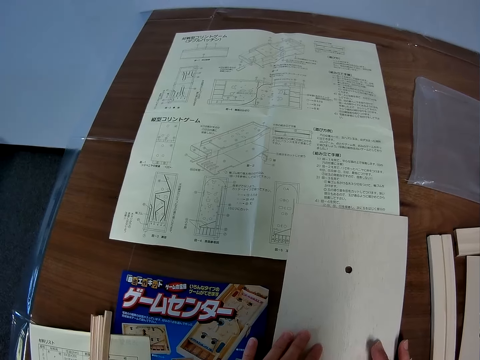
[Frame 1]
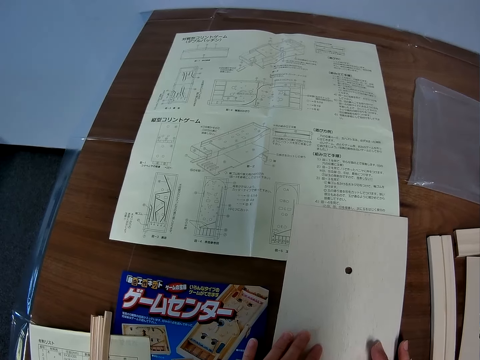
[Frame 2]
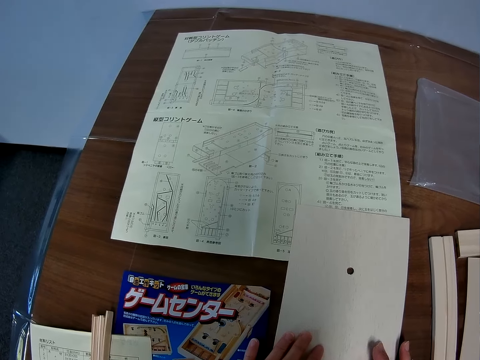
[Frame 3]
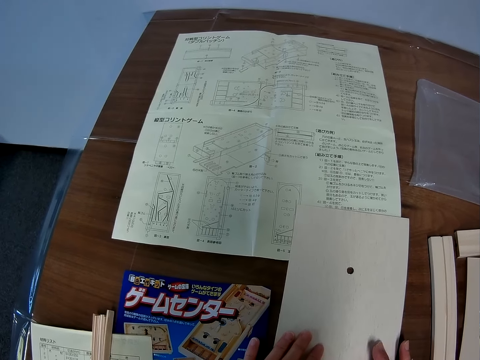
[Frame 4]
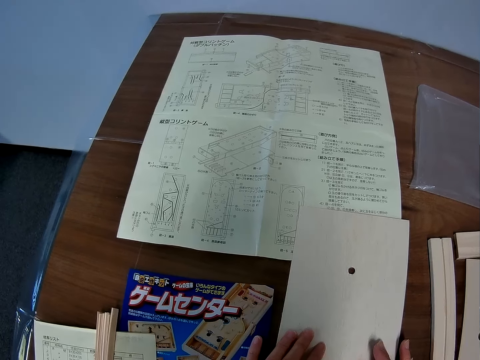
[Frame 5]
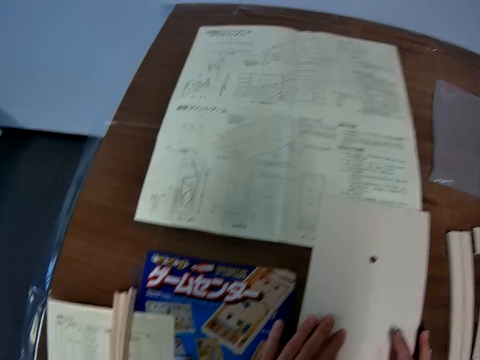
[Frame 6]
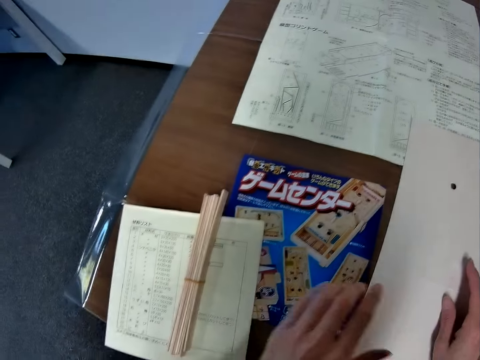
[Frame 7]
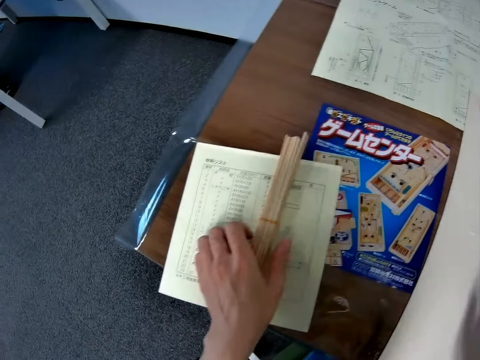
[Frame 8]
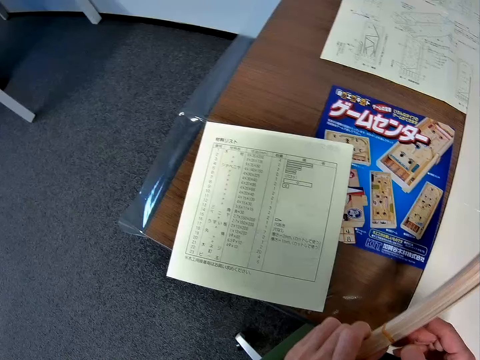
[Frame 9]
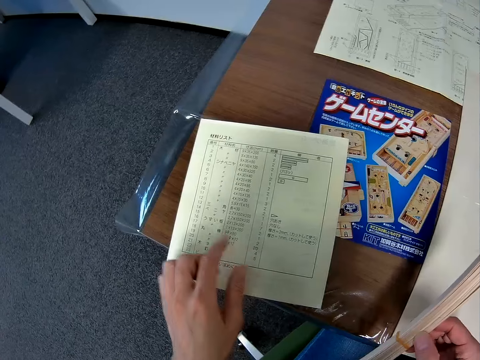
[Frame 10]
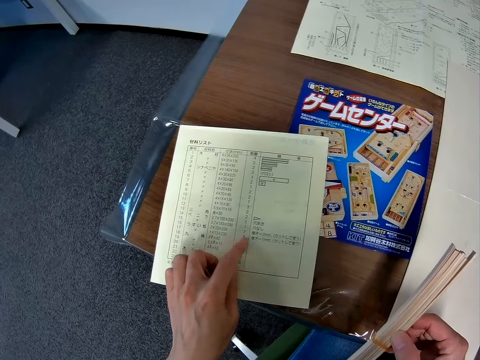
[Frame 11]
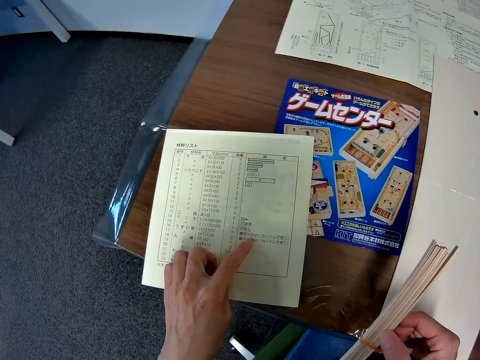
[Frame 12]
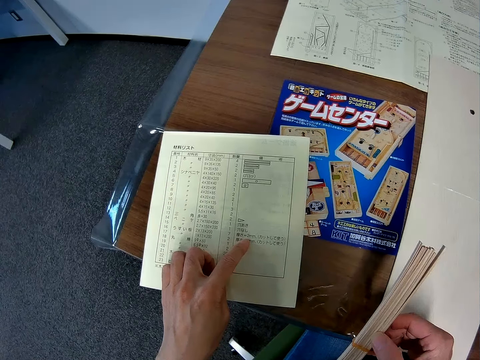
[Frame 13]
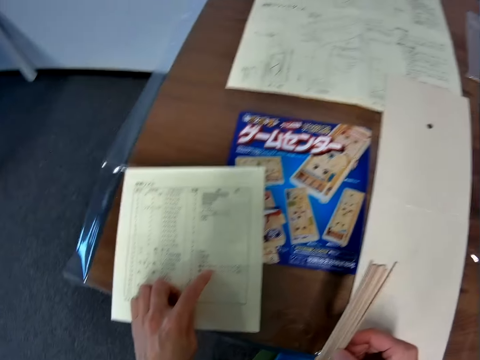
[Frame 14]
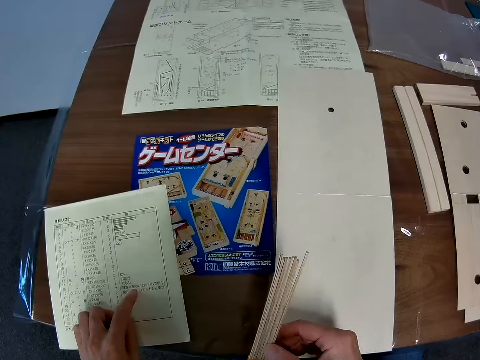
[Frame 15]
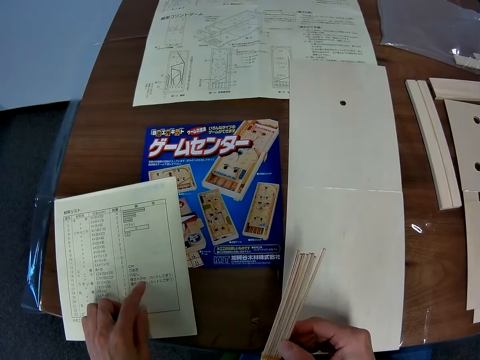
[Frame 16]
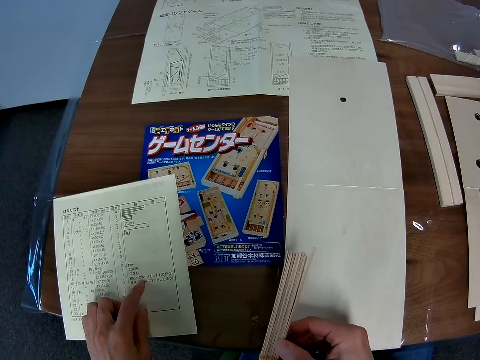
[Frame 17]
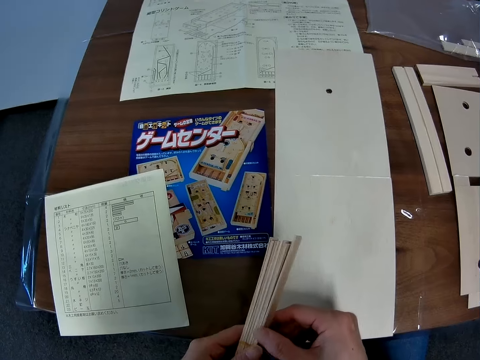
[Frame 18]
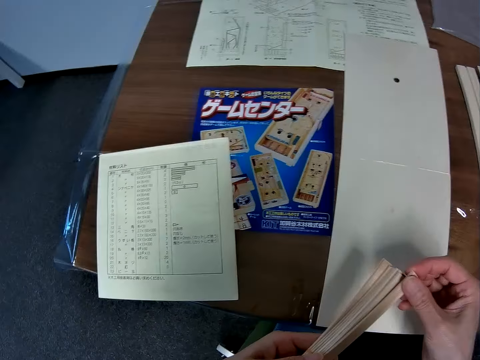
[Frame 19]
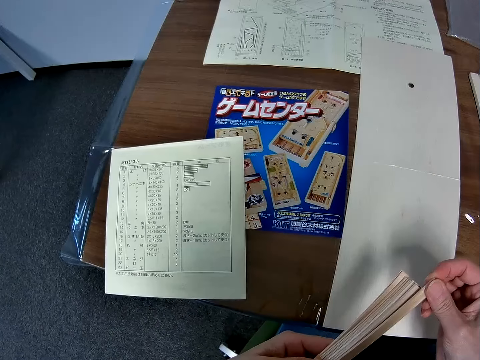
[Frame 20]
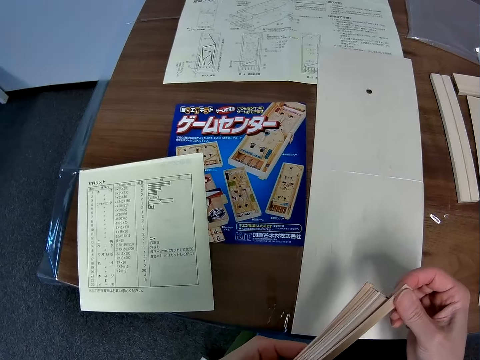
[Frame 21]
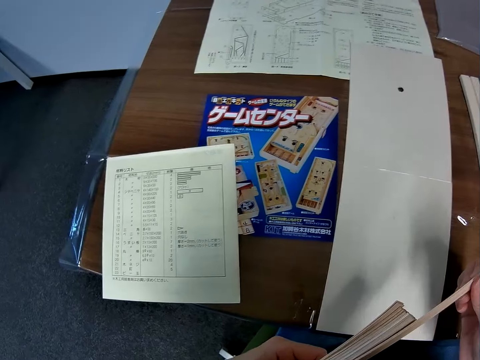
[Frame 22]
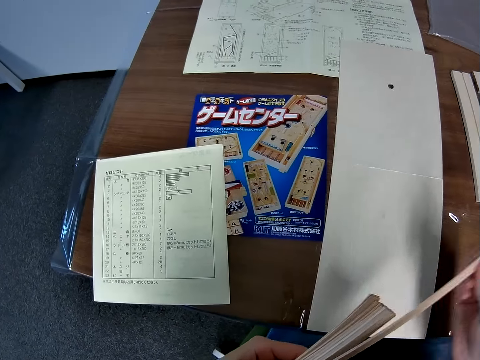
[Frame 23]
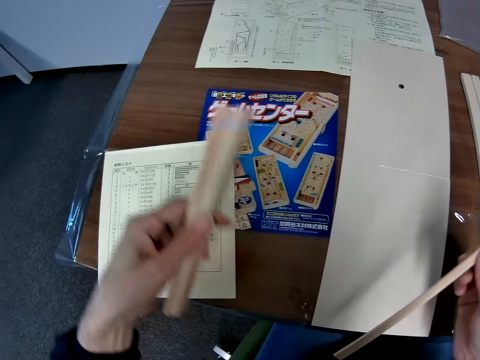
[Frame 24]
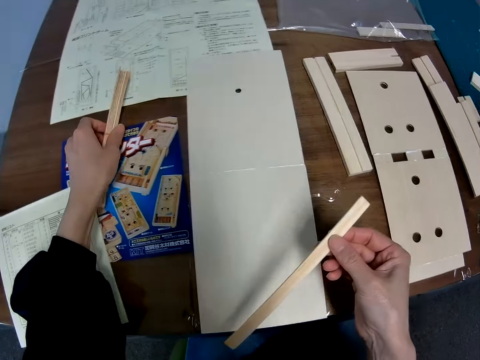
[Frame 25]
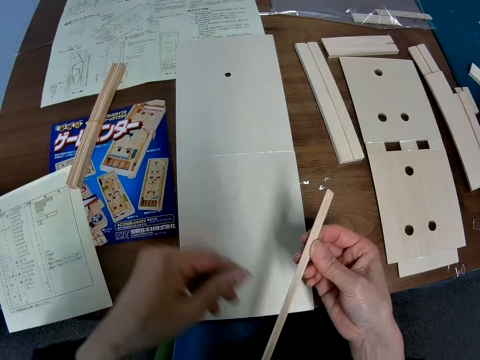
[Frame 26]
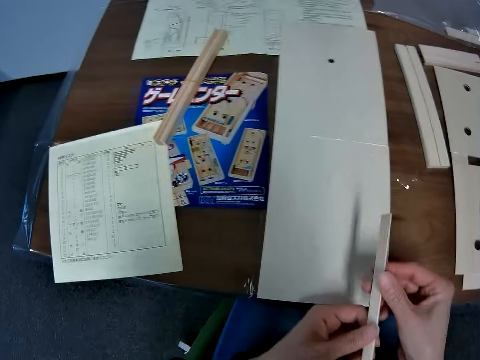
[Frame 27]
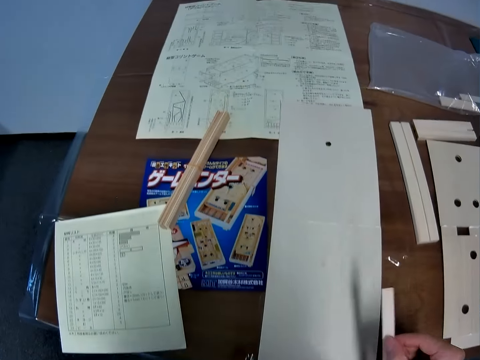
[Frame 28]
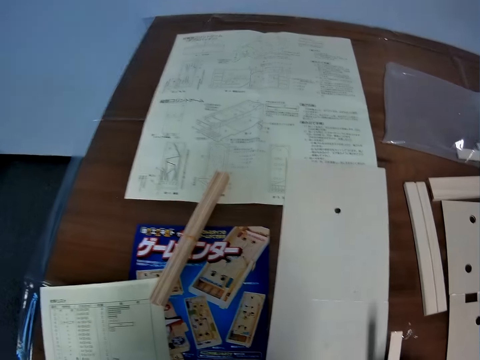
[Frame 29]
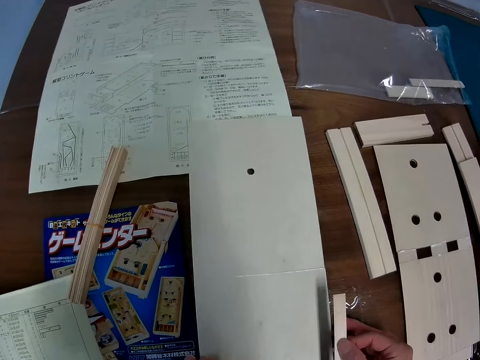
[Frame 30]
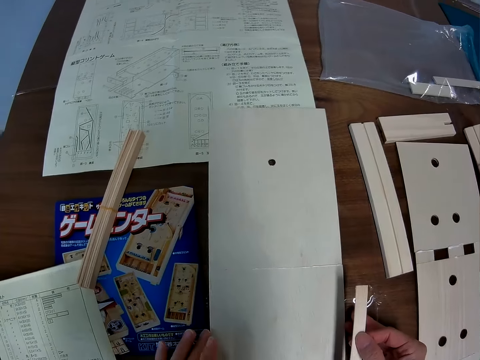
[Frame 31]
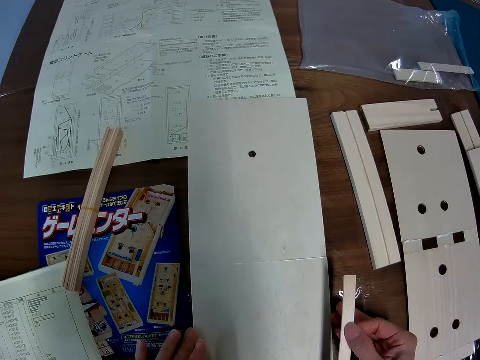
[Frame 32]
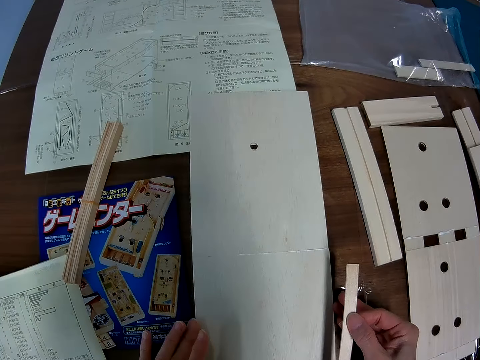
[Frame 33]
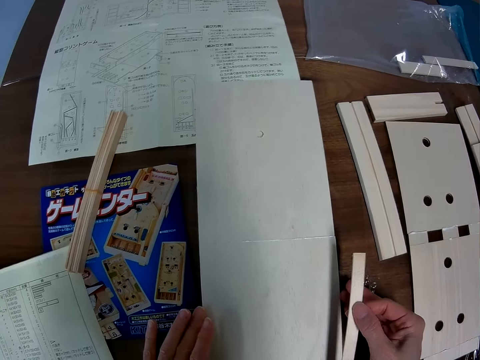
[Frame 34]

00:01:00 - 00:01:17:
The camera wearer picks up the craft sticks from the table with his hand. He passes the craft sticks to his right hand. He touches the manual or paper. He reads the paper with symbols on it. He looks at the model. He removes one of the craft sticks. He drops the rest of the craft sticks on the table. He holds the craft stick in his hands. He touches the model piece. He looks at the blueprint again. He touches the model.

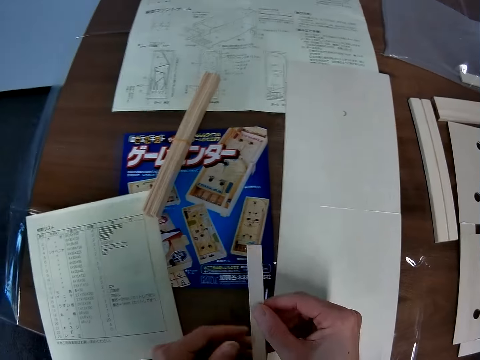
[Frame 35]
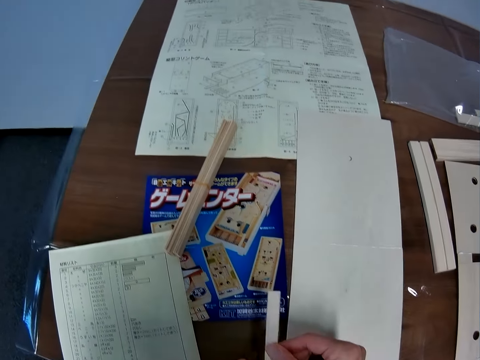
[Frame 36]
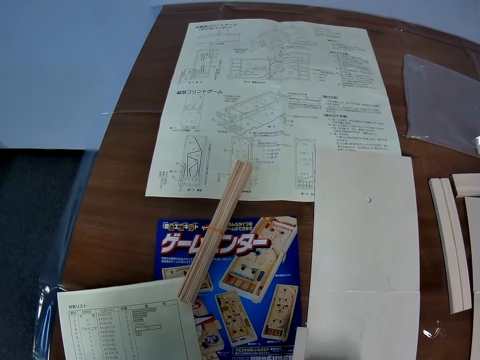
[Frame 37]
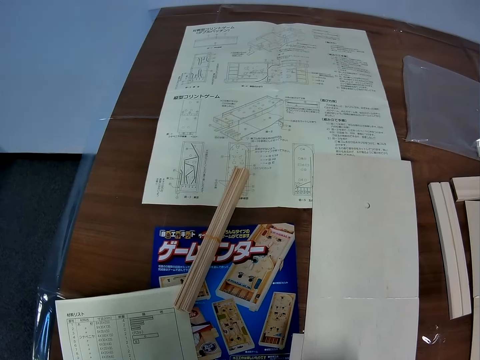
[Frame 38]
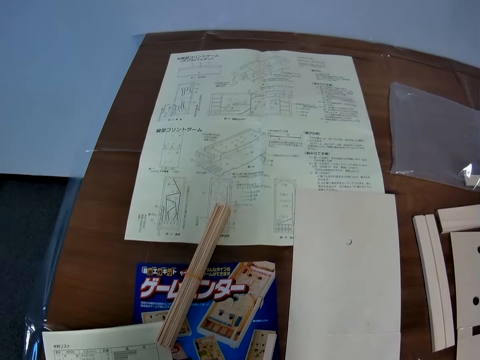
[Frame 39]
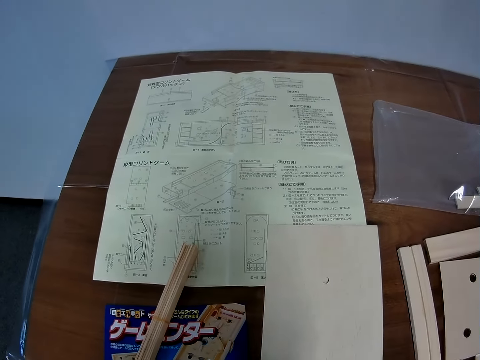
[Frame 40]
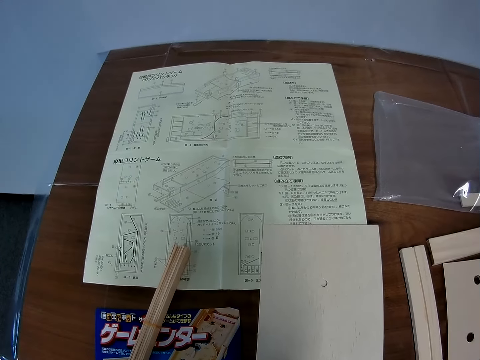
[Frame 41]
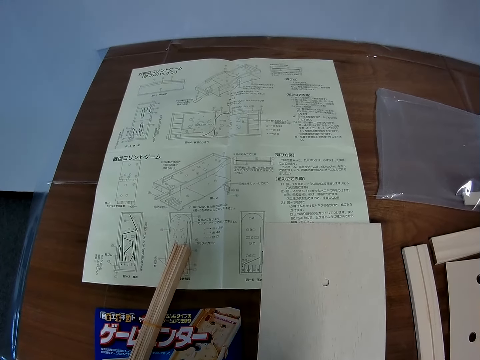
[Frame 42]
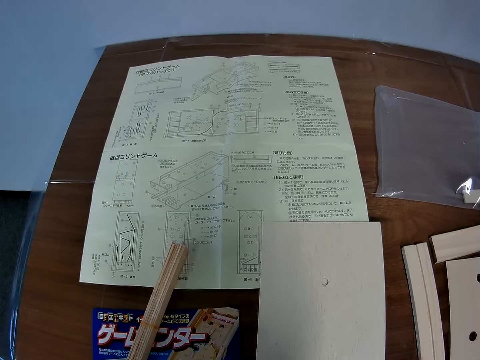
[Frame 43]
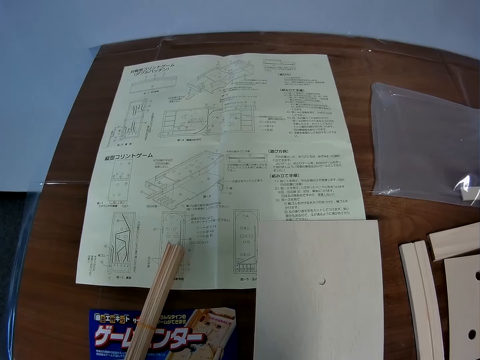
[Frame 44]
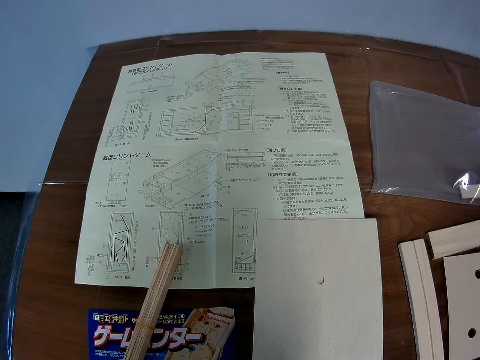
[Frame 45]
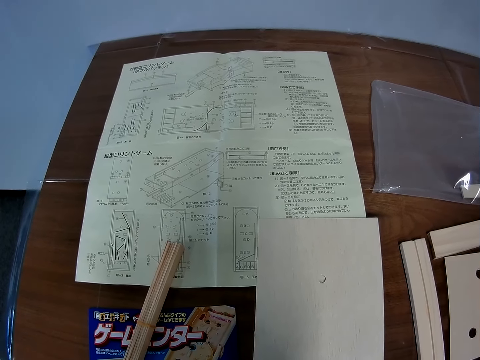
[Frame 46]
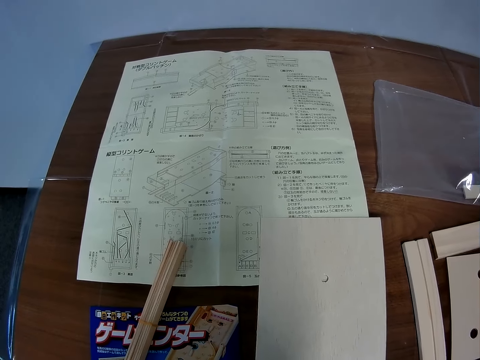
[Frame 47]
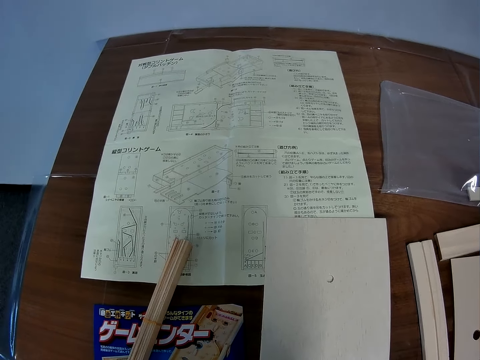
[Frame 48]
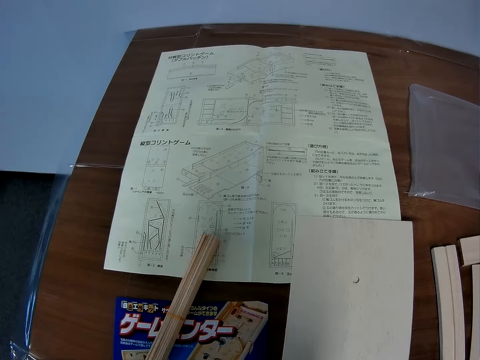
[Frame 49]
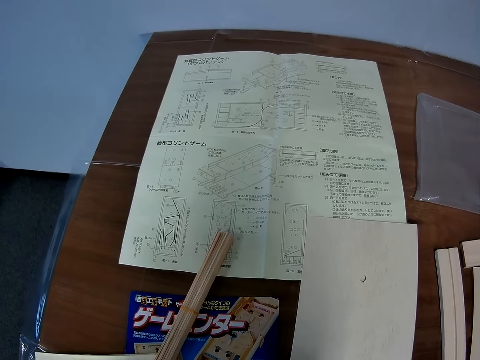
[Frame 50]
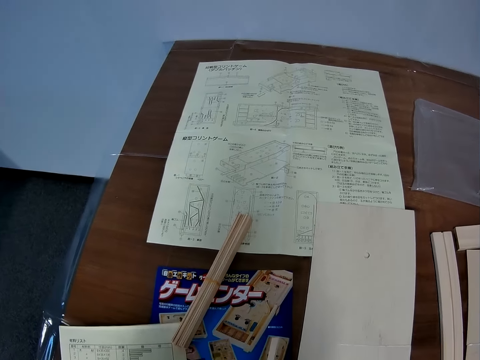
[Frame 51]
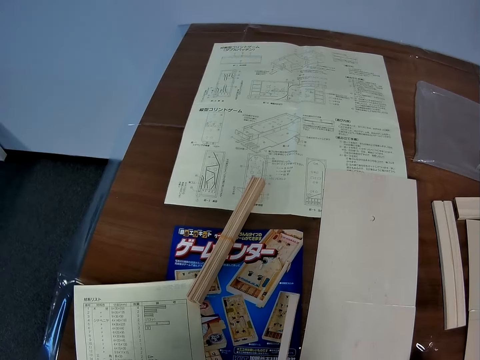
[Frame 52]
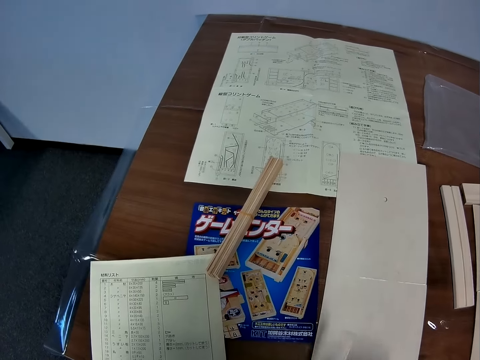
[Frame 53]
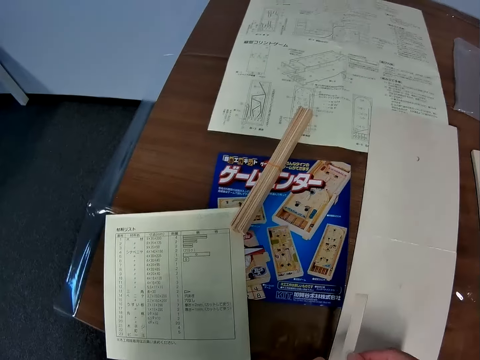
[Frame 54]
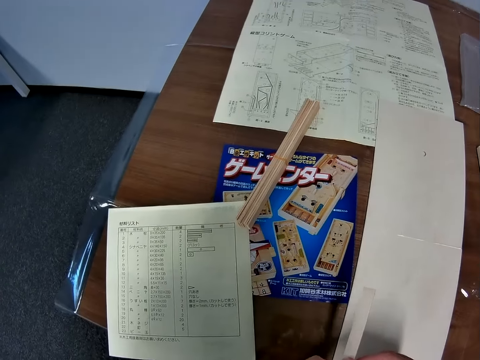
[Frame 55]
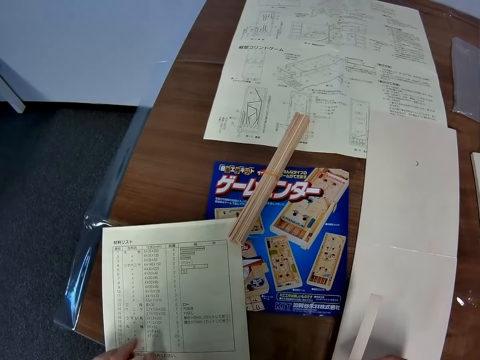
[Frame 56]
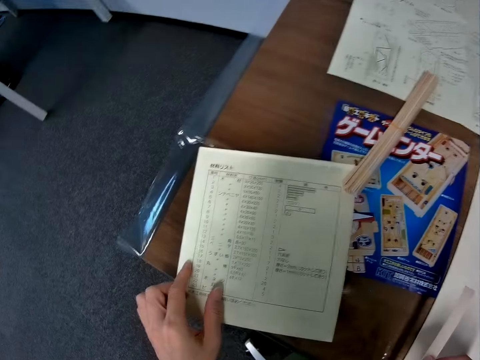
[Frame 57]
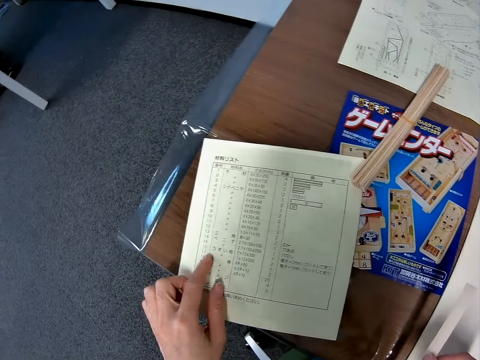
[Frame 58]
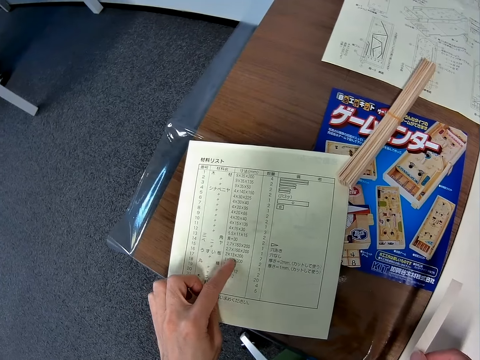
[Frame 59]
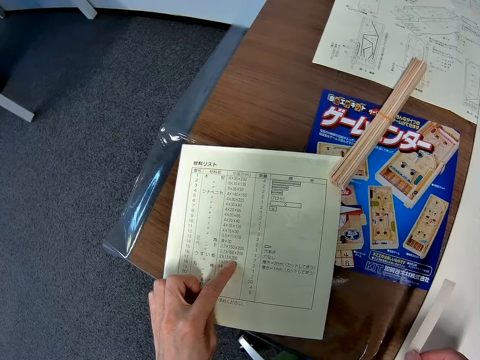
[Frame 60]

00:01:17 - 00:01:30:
The camera wearer passes the model piece to the left hand. They look at the model. They pass the model piece to the right hand. They read the paper with symbols again.
